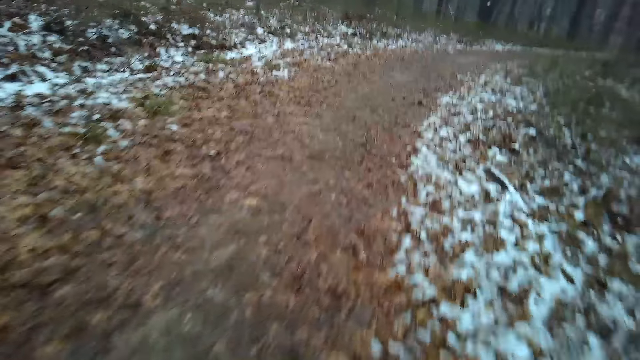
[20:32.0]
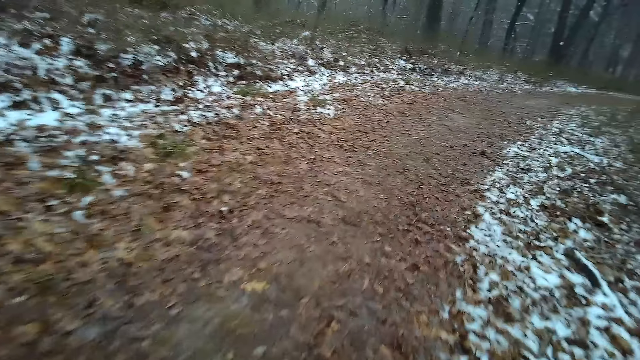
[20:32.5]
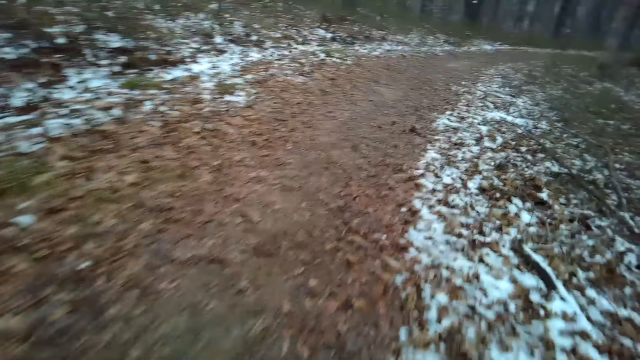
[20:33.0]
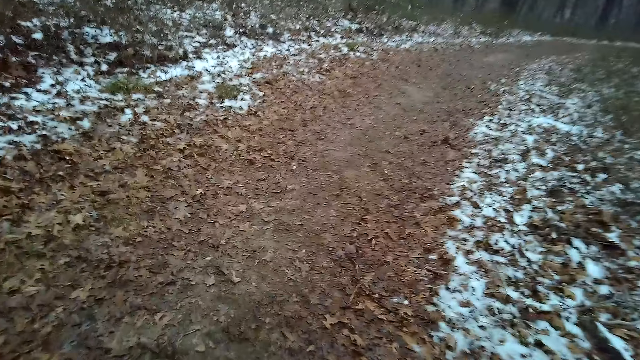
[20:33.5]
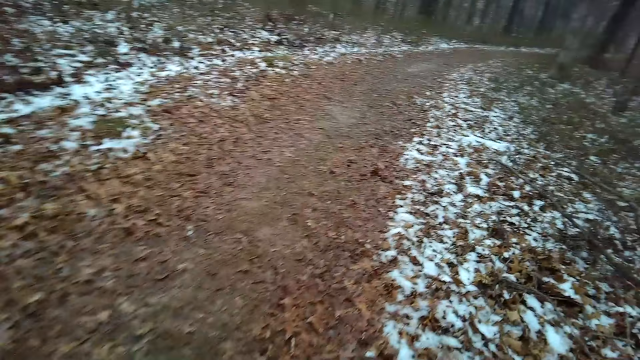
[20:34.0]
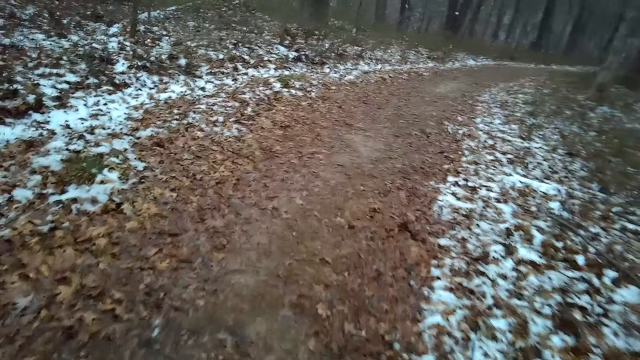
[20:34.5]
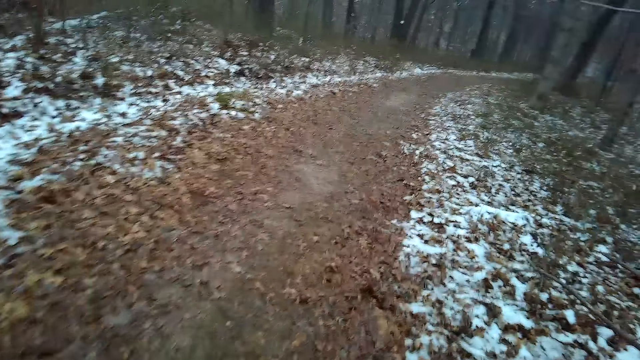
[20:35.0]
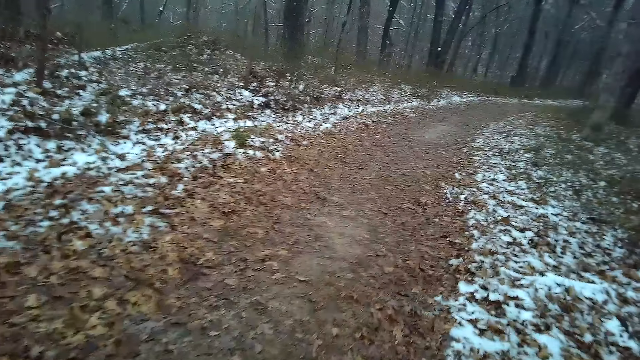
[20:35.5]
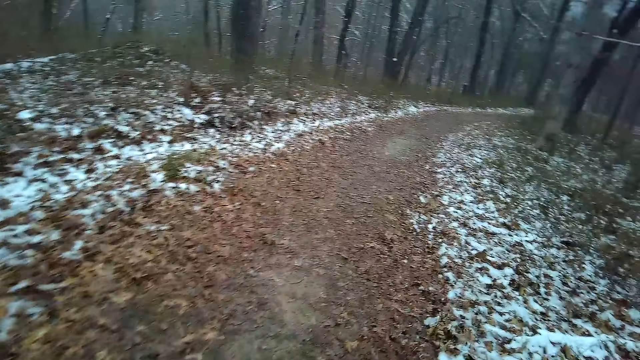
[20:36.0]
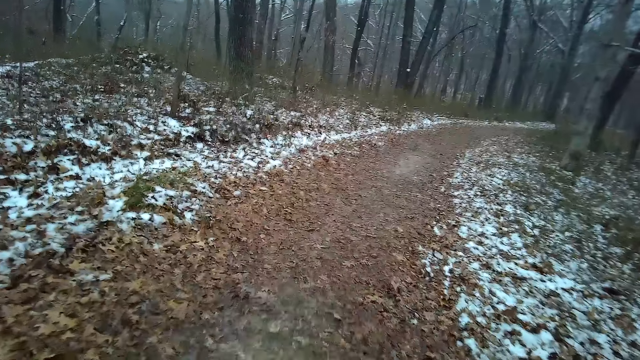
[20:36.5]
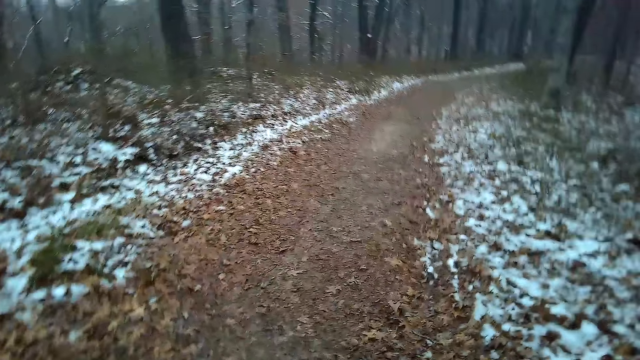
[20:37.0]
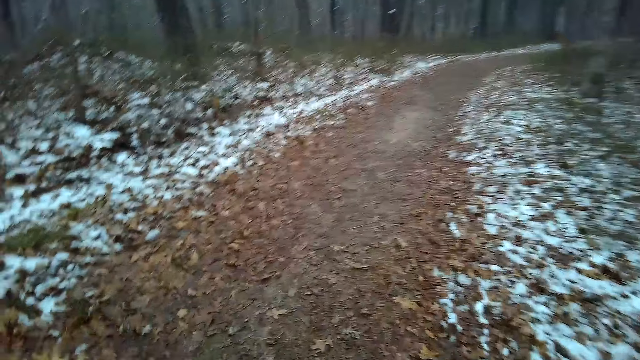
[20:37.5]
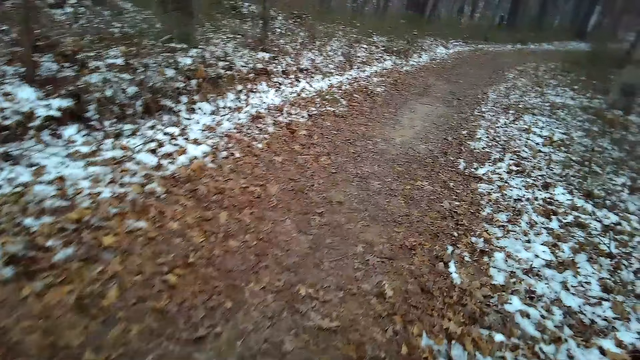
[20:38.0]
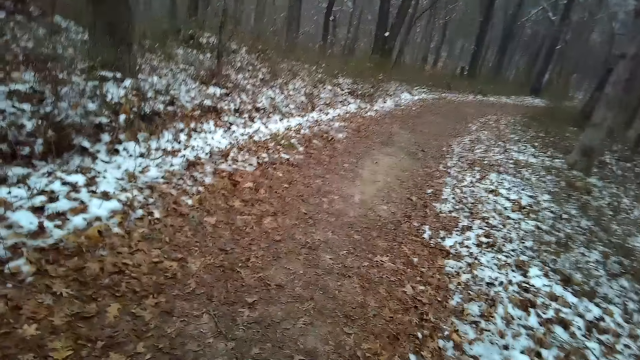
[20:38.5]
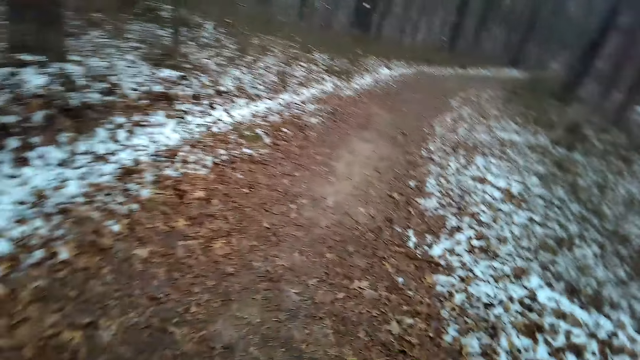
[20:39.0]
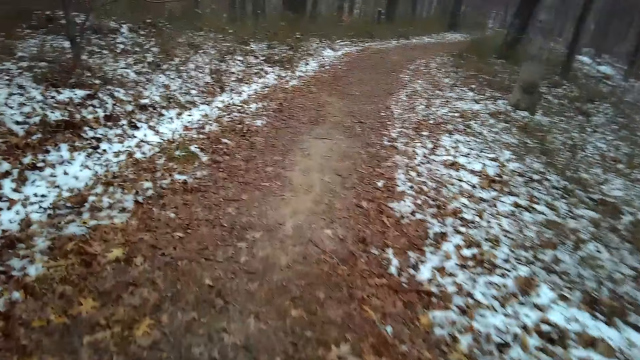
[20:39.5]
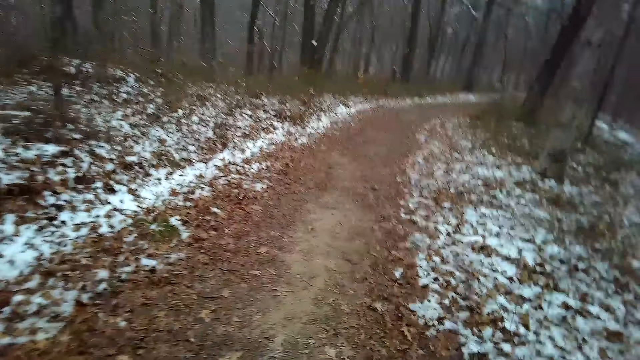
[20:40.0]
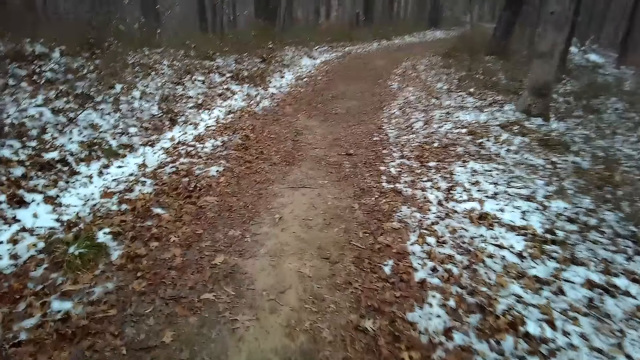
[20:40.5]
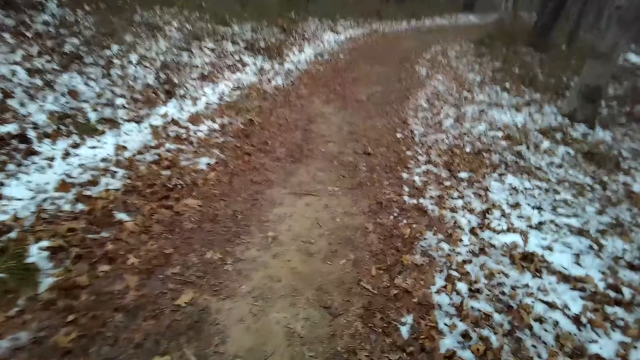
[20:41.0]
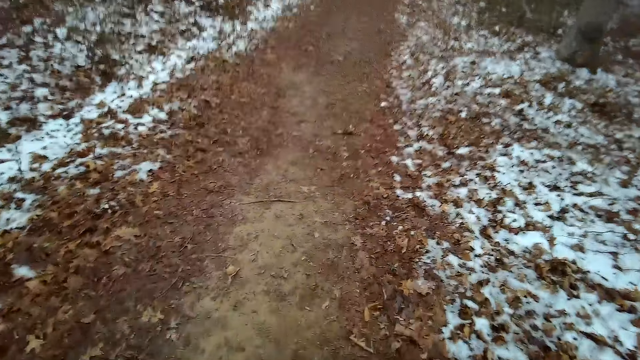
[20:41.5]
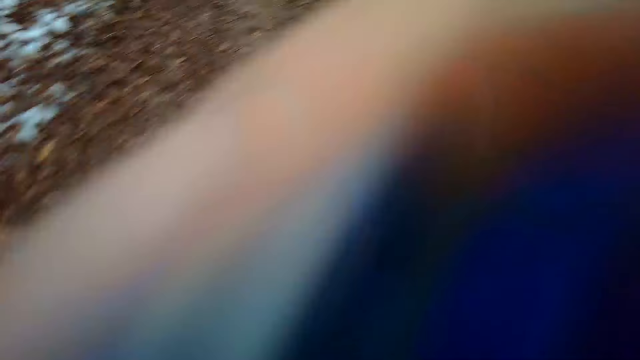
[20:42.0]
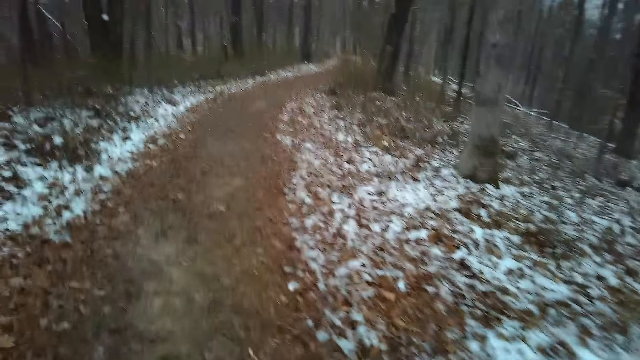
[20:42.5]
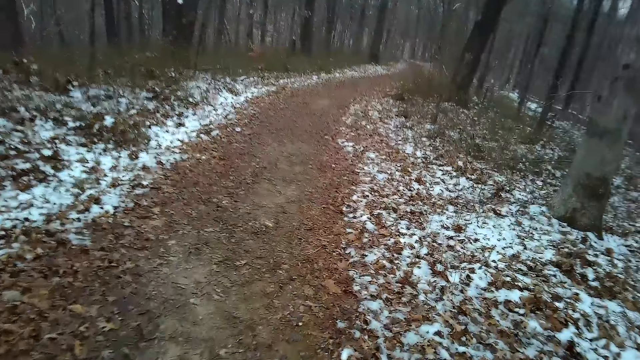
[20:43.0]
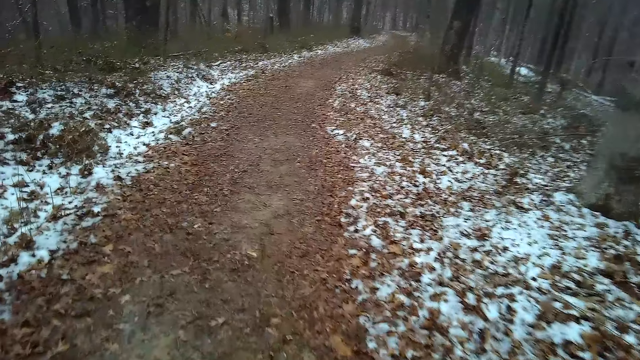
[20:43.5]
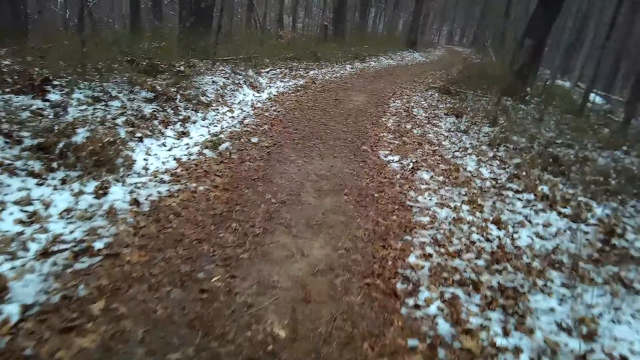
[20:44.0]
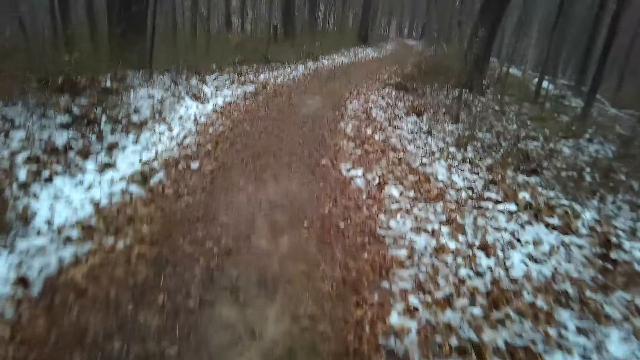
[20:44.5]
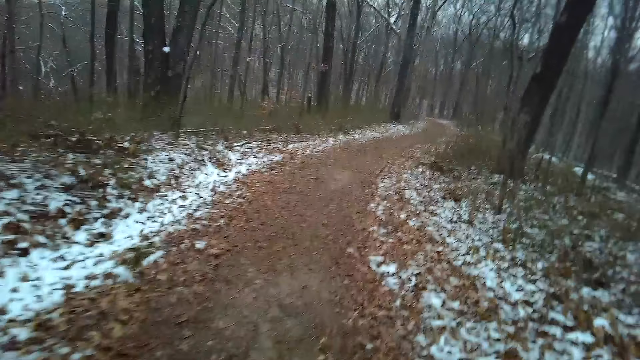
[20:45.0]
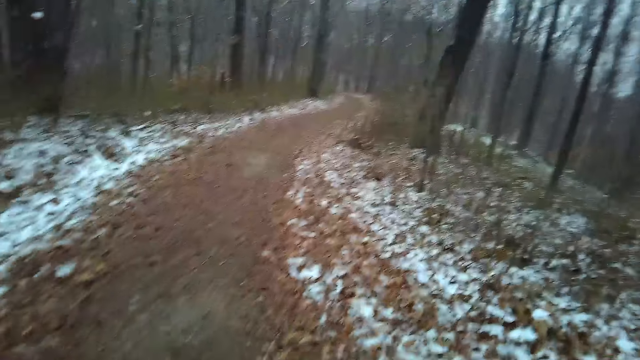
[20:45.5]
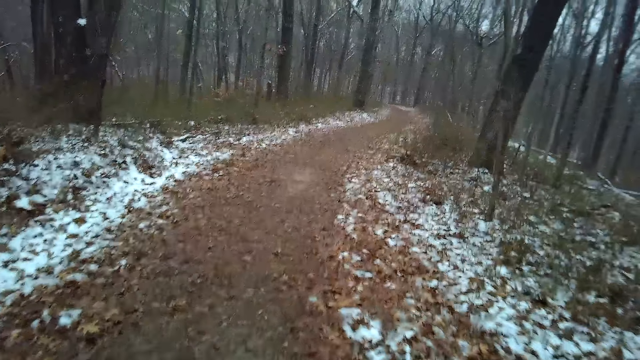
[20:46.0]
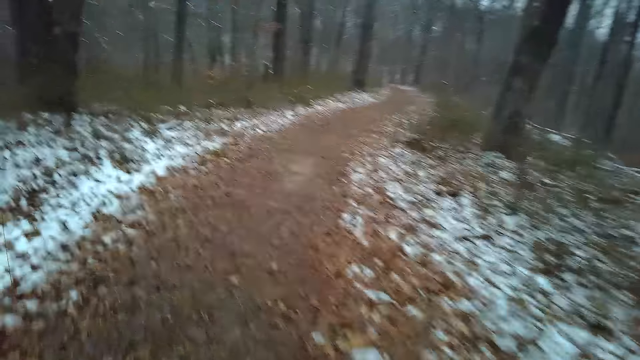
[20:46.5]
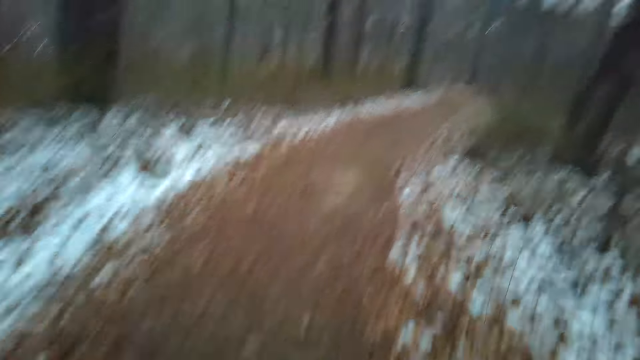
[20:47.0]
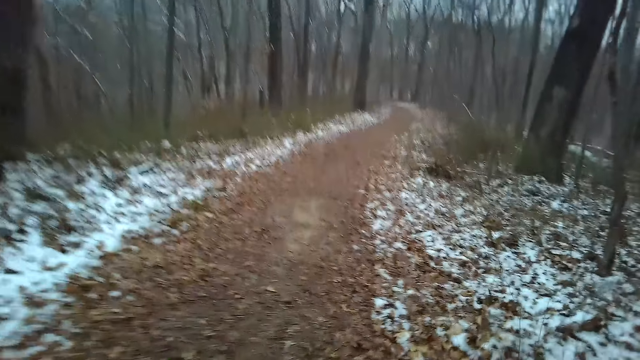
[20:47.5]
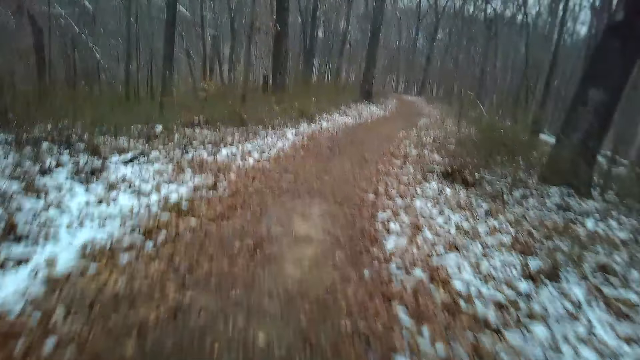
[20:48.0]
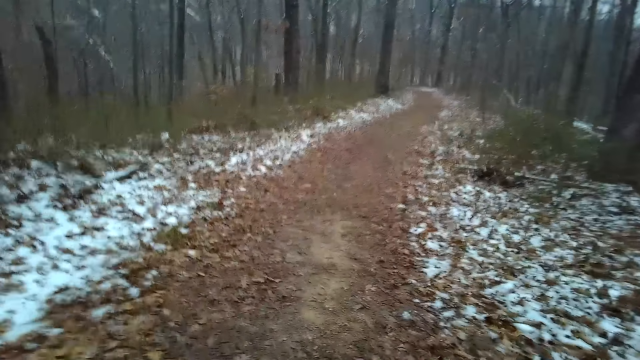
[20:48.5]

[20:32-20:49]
The camera wearer raises a hand. They move around.

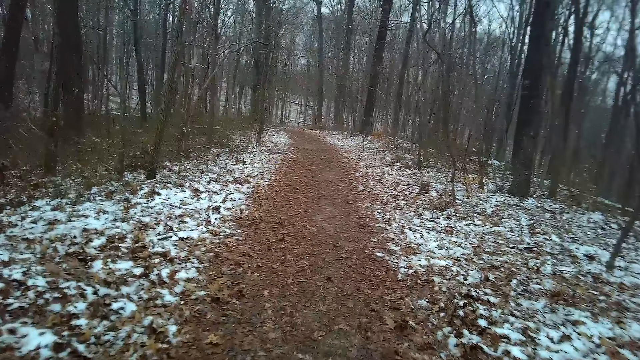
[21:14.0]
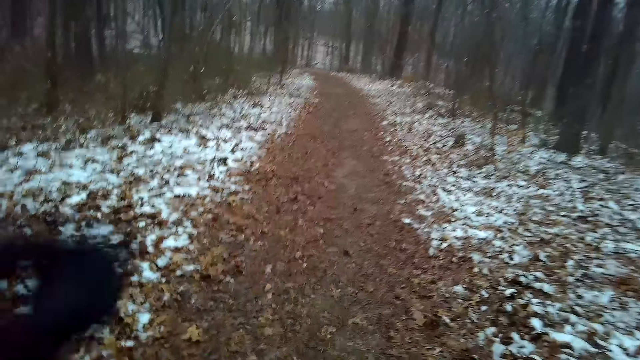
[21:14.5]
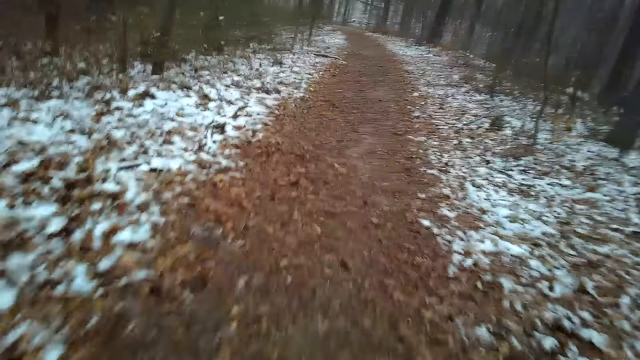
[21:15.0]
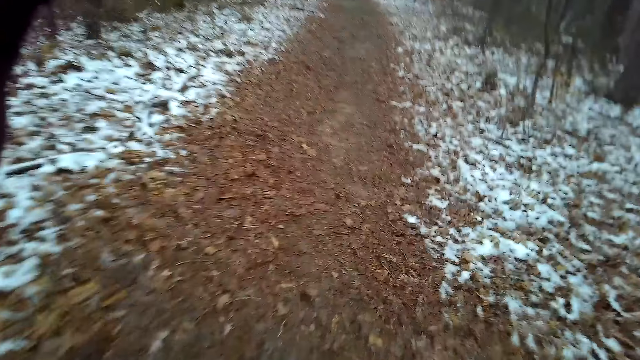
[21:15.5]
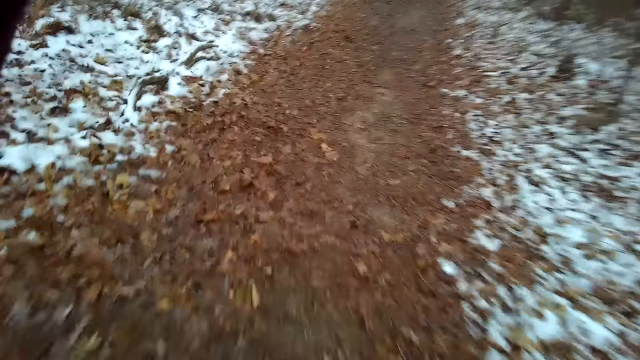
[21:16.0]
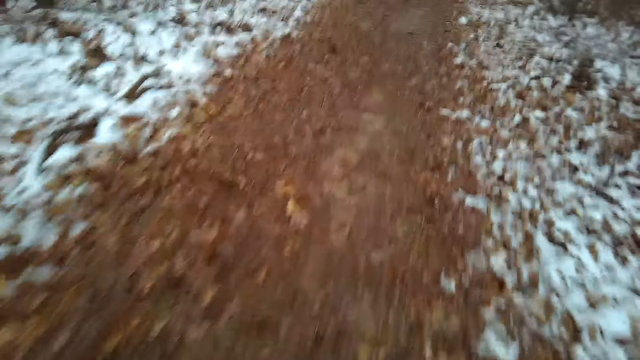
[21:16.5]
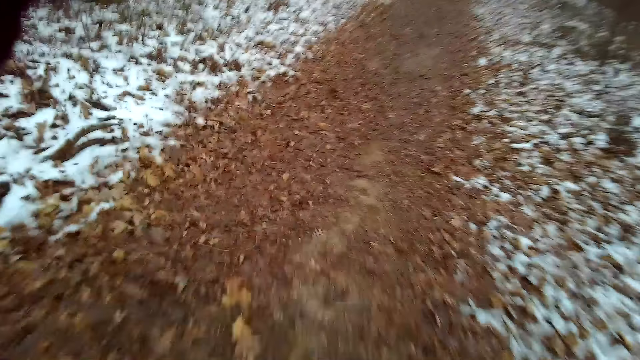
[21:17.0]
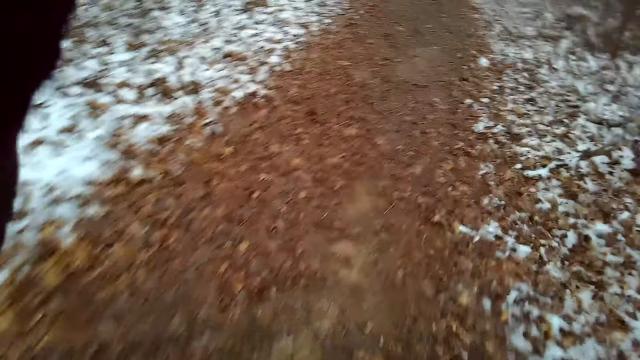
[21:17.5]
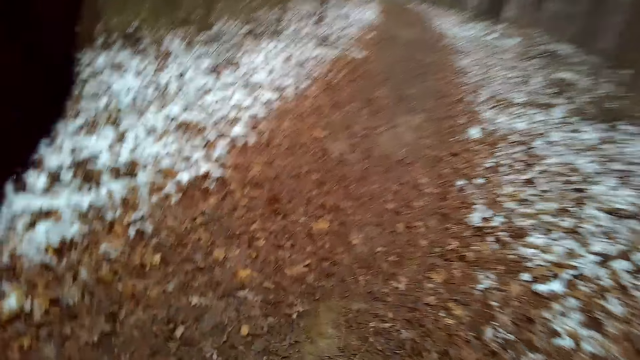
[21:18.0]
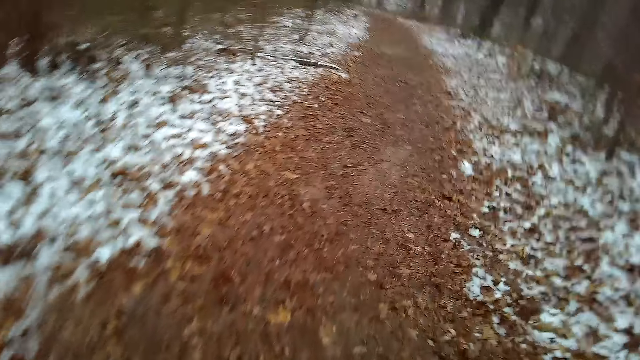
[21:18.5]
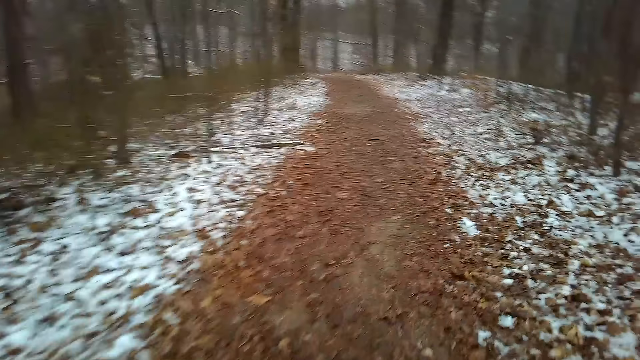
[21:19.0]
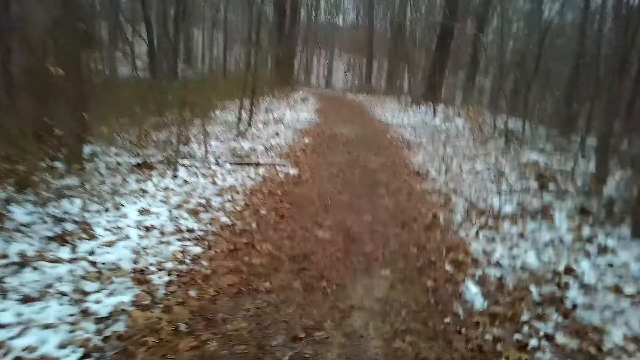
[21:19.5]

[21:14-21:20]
The camera wearer raises a hand. They move around. They lower the hand.
